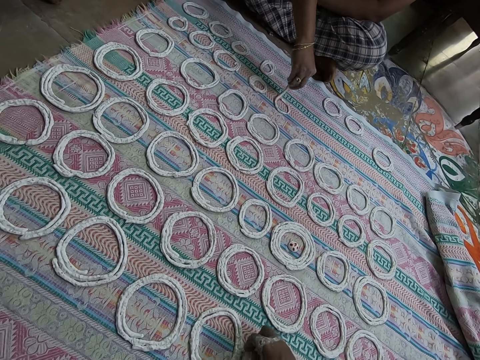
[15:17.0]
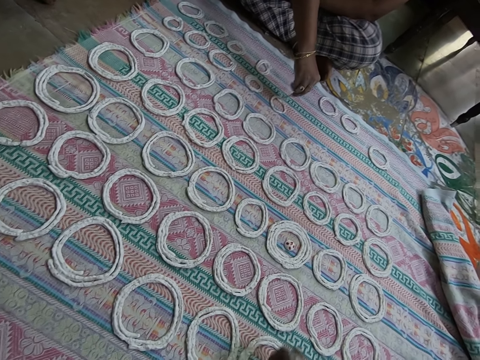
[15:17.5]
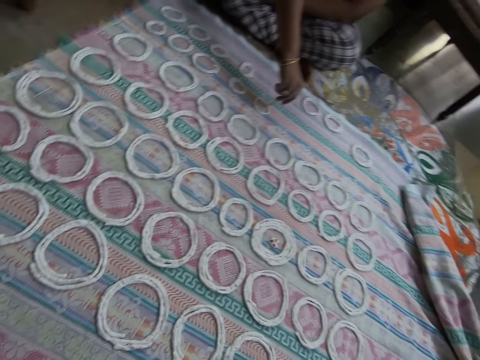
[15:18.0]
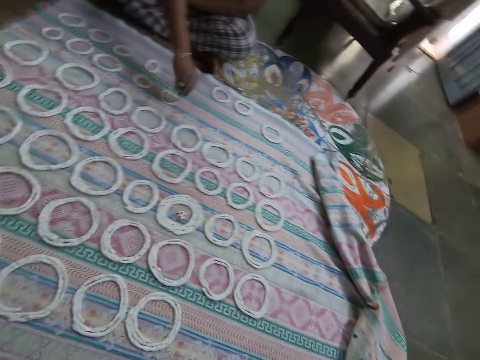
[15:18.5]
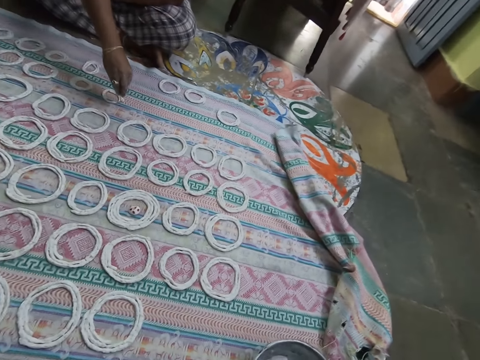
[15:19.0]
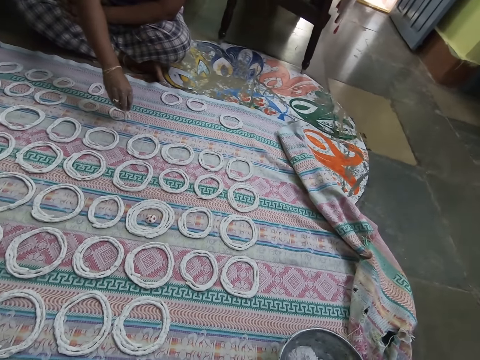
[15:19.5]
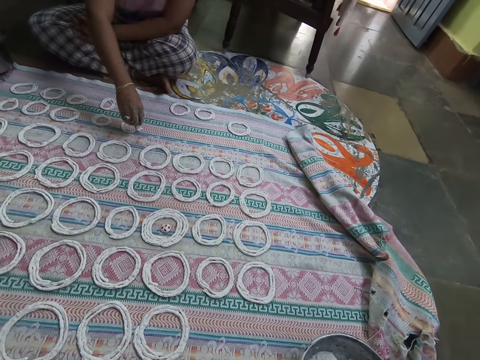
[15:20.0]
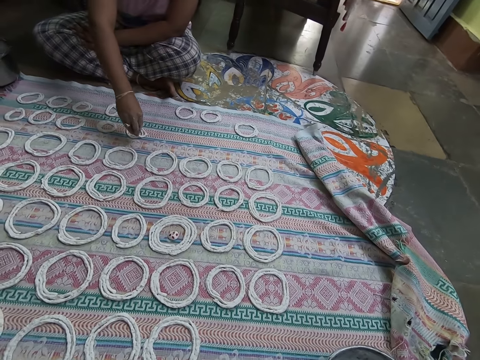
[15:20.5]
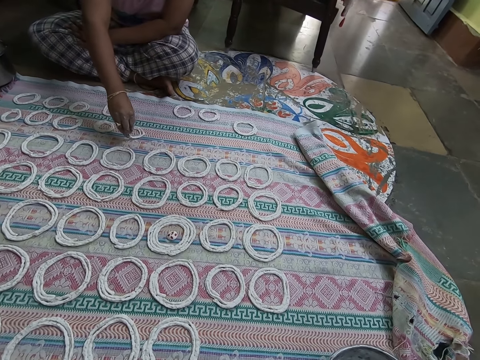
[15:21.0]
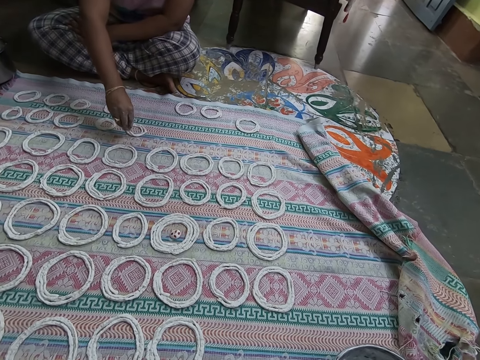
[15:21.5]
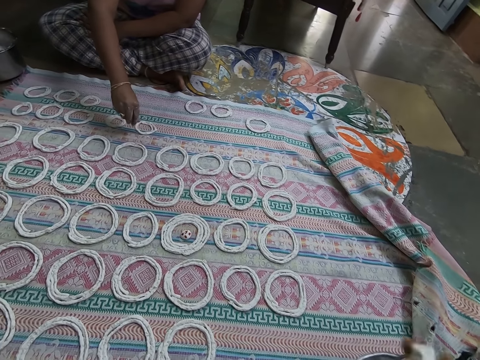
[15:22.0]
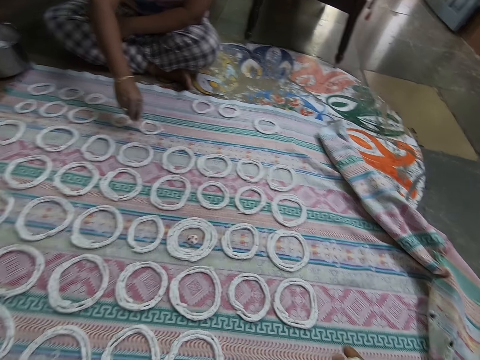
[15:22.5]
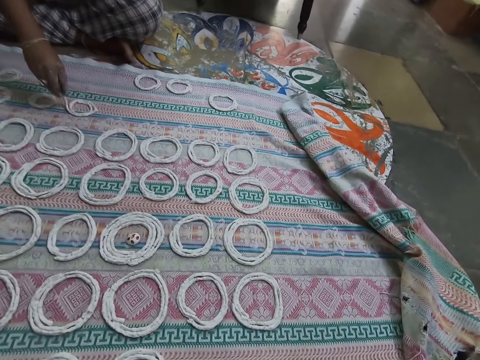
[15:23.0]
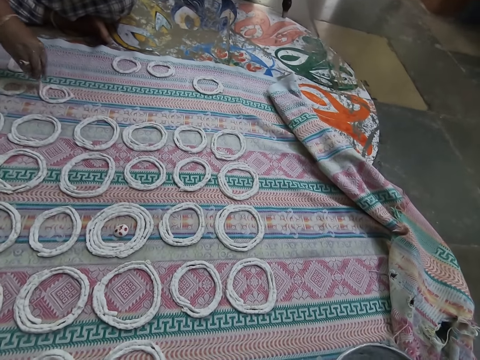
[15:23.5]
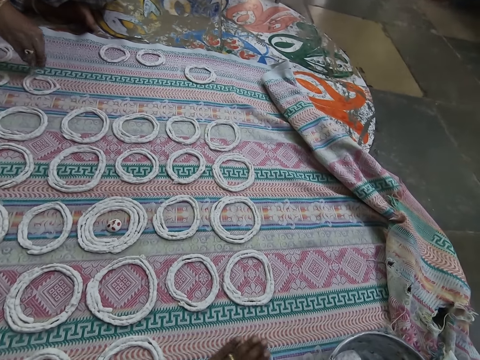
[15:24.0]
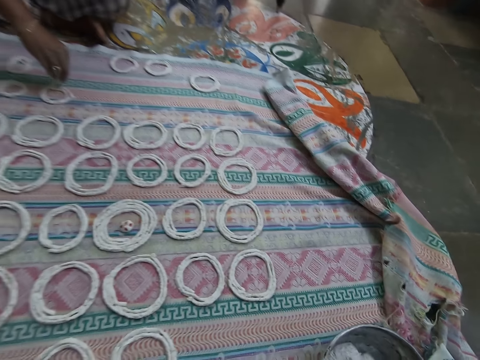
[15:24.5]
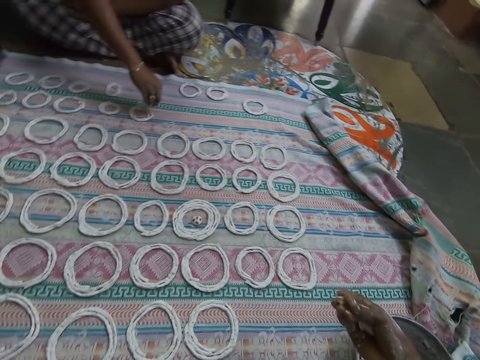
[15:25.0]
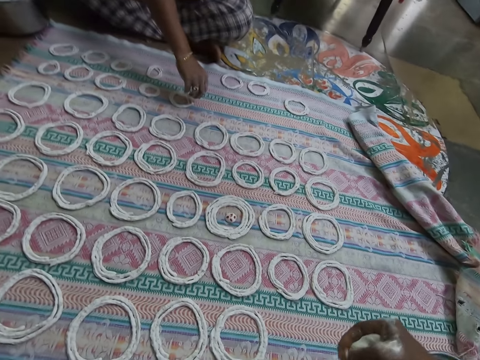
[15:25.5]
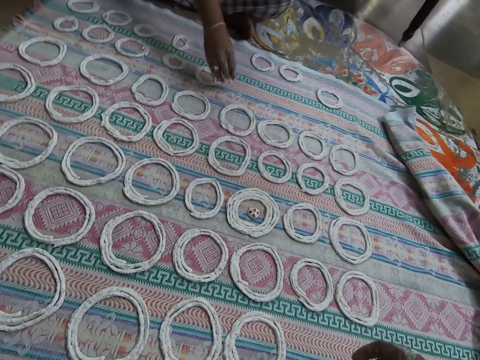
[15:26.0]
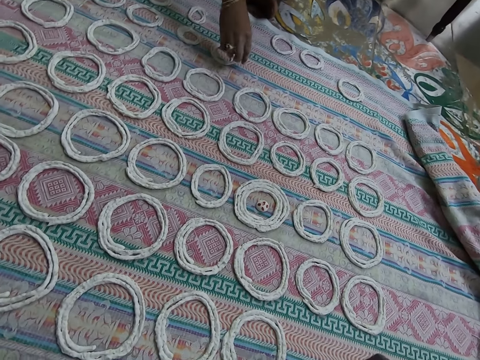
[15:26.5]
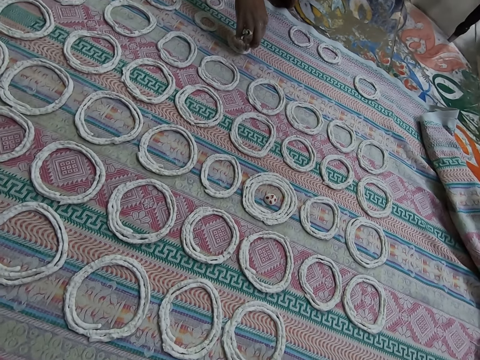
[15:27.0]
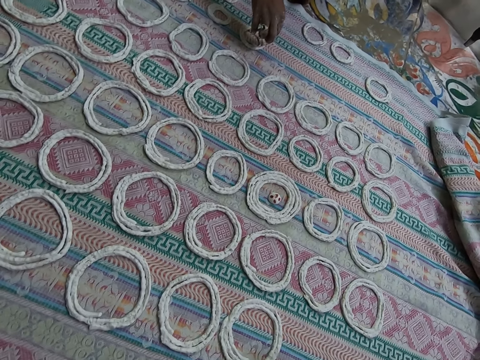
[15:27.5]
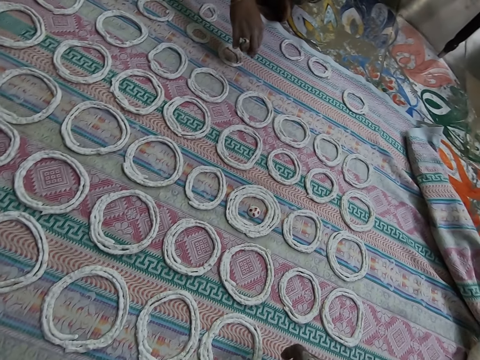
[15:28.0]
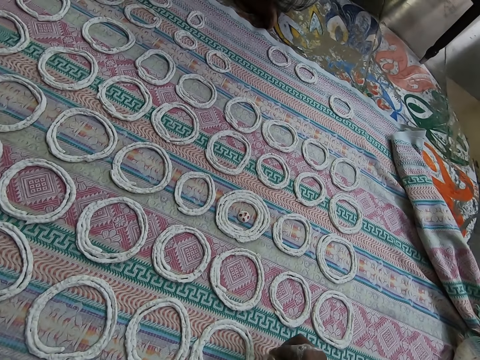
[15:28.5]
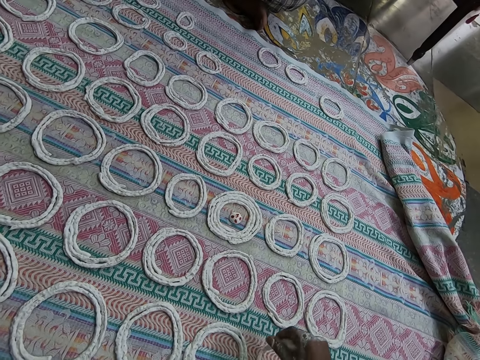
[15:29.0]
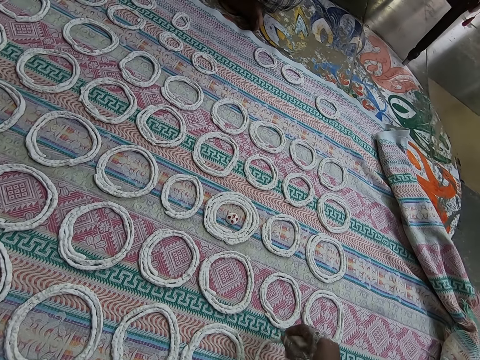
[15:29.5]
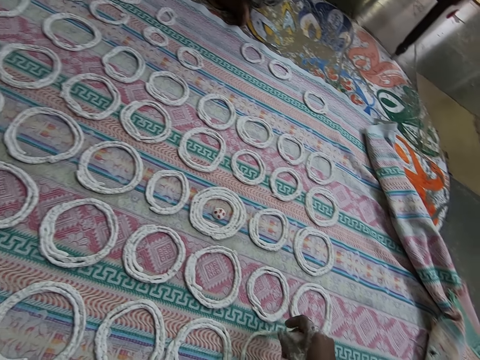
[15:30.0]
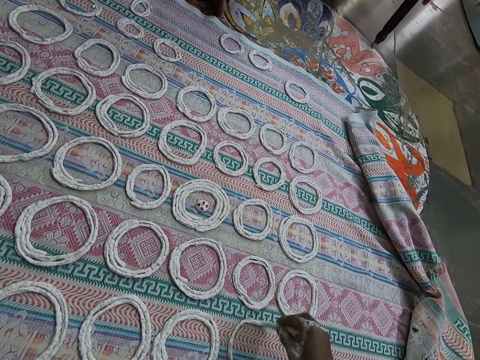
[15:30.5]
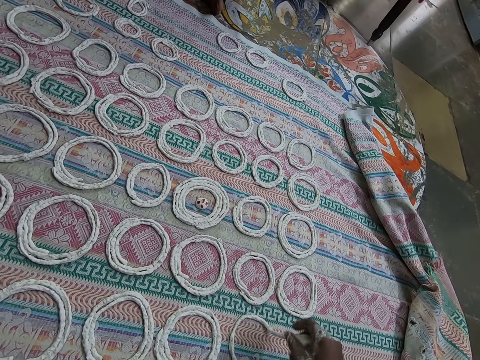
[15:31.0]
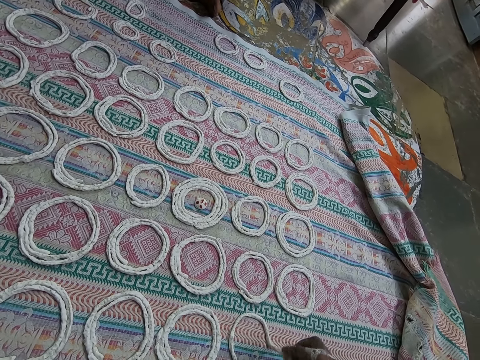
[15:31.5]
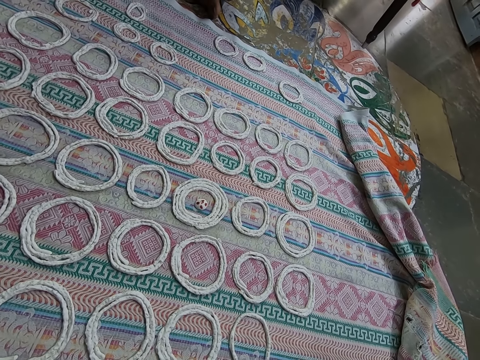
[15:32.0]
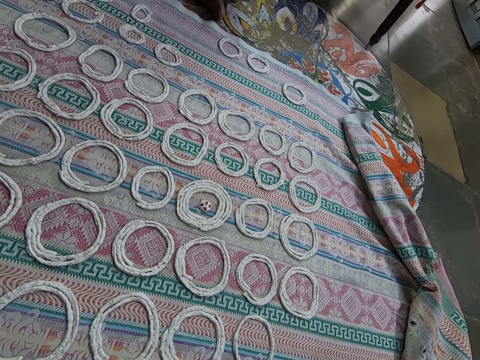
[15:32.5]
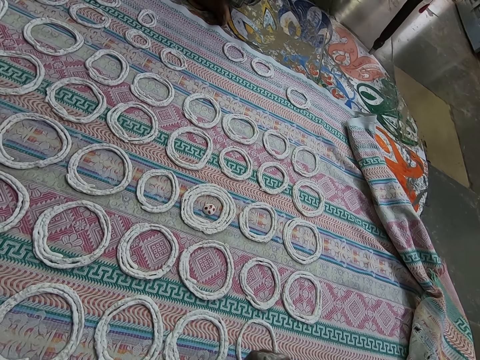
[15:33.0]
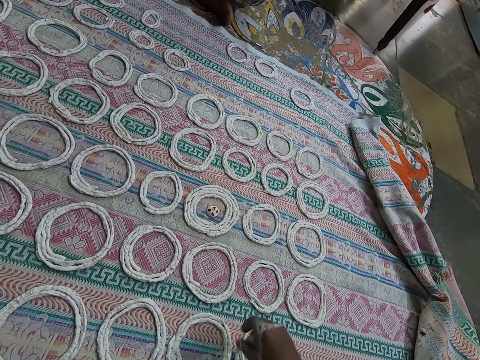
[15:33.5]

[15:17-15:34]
The camera wearer takes a small portion of the dough in the bowl. She squeezes the portion of murukku with her right hand. She rolls the dough in her hand. She rolls the dough round on the pastry mat. She shapes the portion of murukku in her right hand on the cloth on the ground.

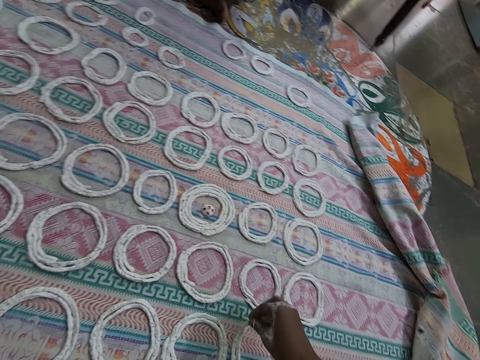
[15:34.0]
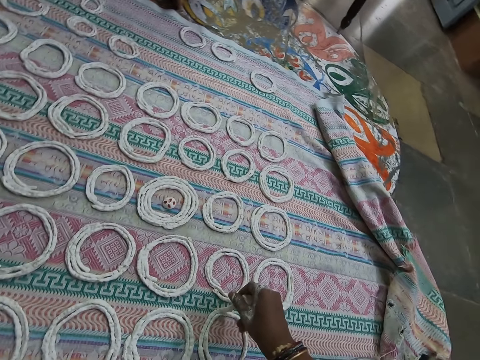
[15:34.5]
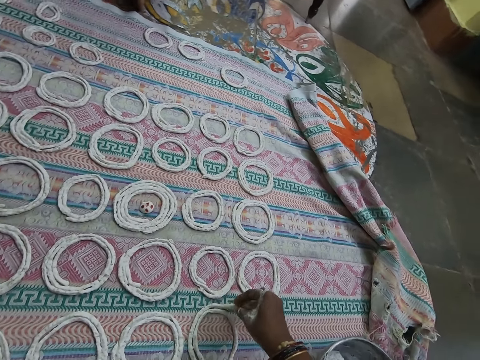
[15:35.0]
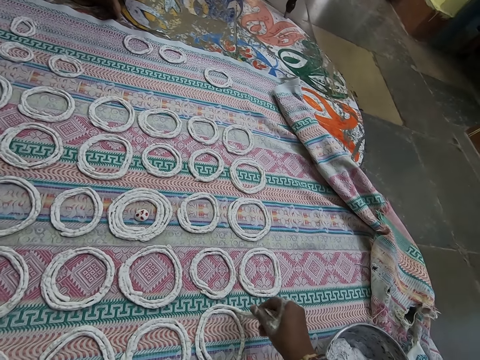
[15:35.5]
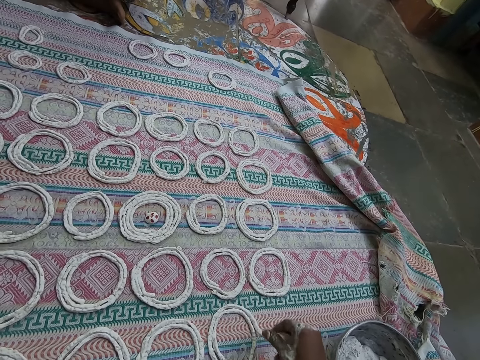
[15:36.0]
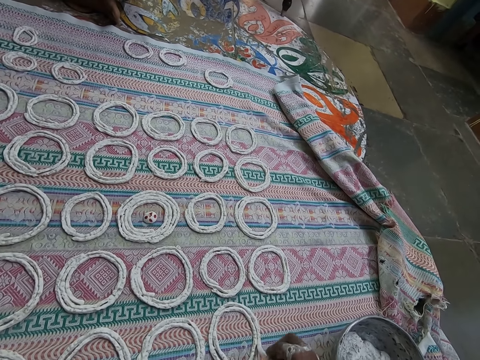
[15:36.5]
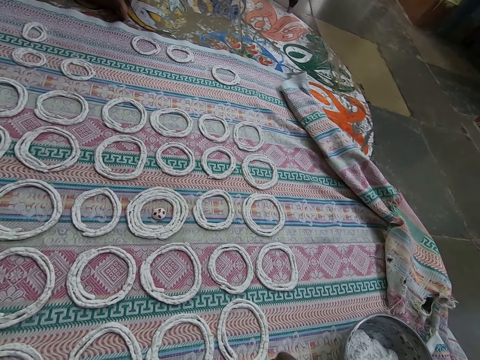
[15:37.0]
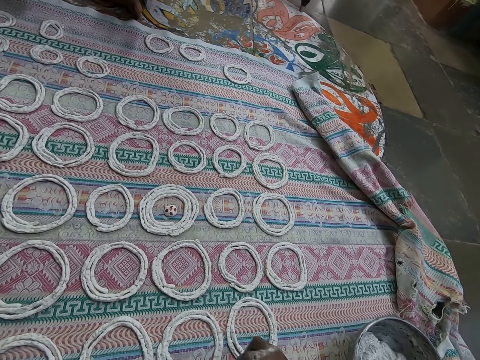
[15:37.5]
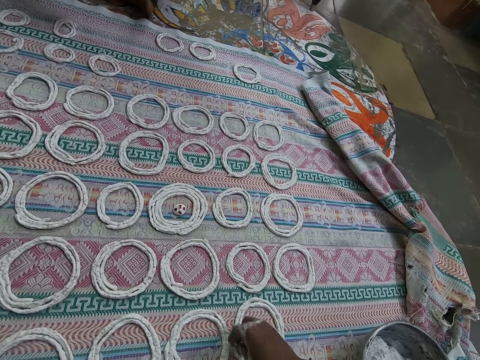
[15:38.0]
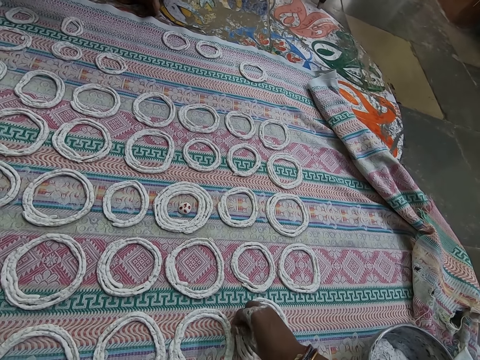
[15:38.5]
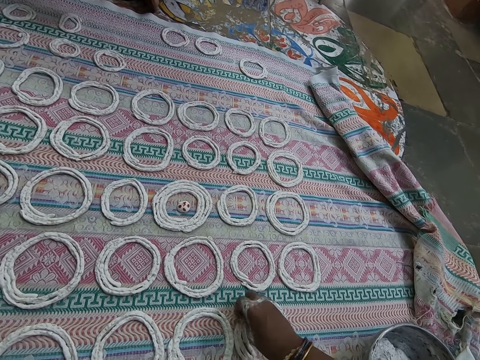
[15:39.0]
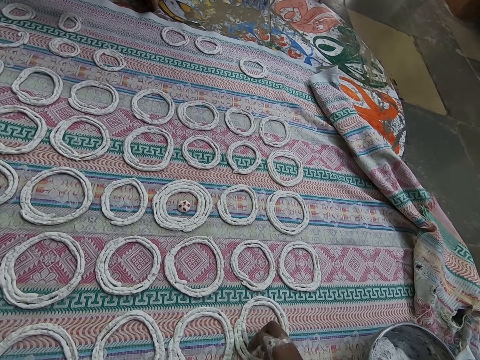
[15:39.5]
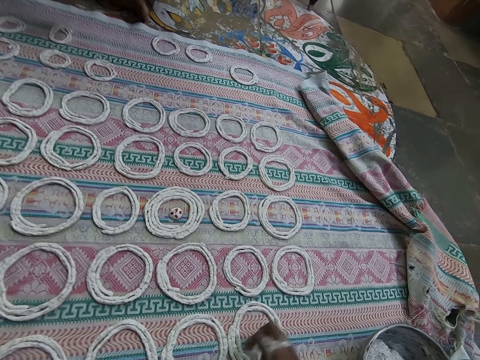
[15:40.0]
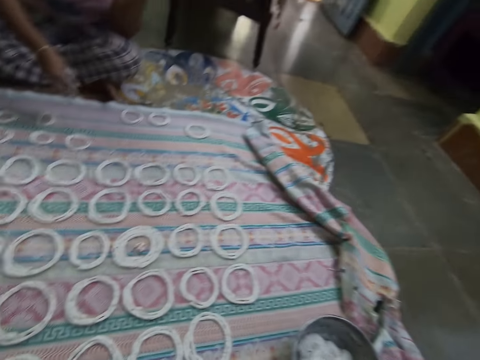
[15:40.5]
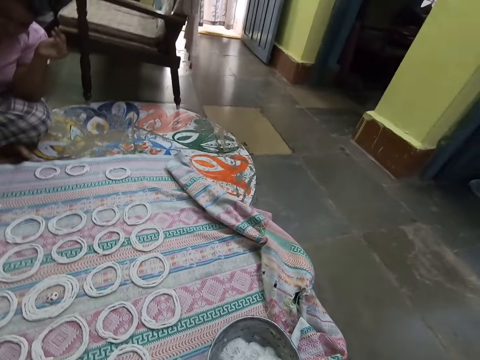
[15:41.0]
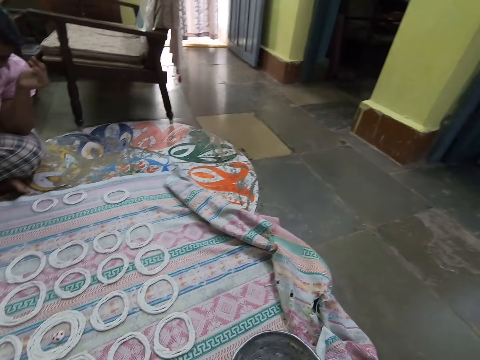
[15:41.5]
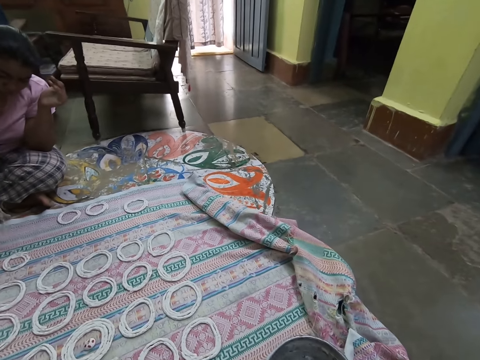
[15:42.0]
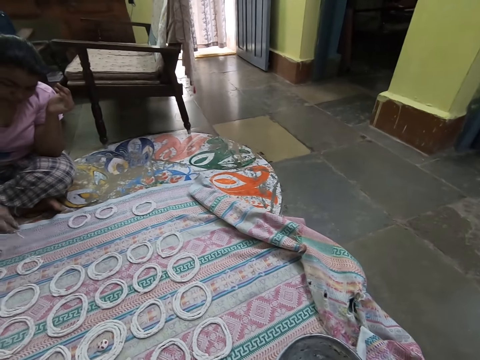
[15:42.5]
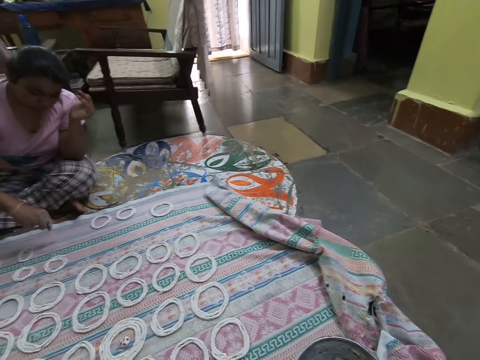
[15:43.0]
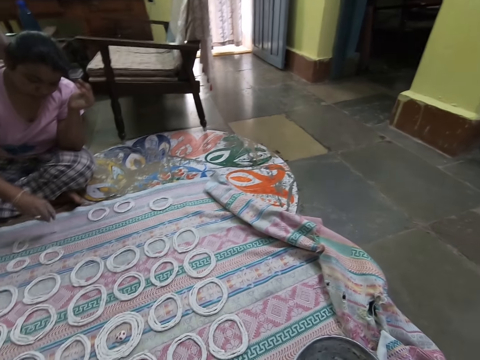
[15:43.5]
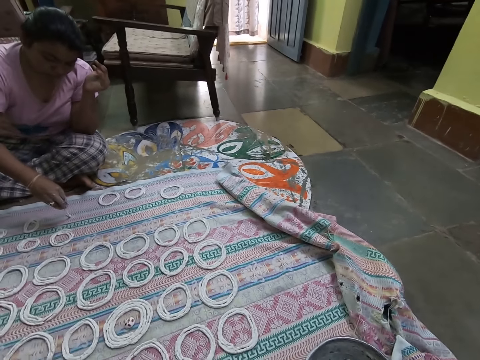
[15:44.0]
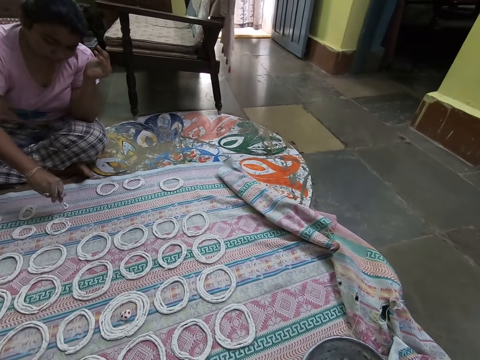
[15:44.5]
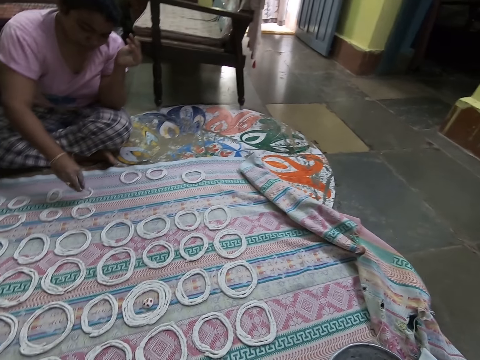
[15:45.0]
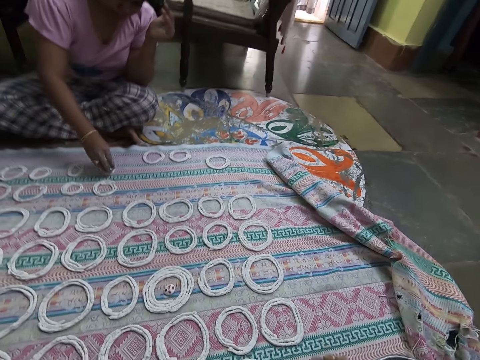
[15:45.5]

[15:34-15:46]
The woman squeezes a portion of murukku with her right hand. The camera wearer takes a small portion of the dough in the bowl. The woman shapes the murukku on the cloth on the ground with her right hand.
